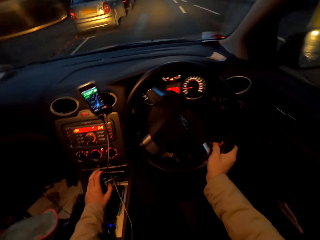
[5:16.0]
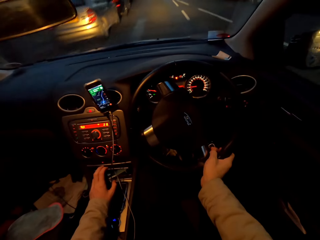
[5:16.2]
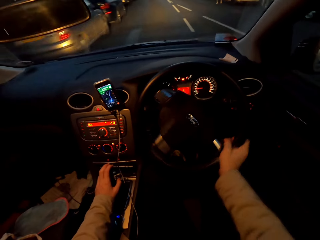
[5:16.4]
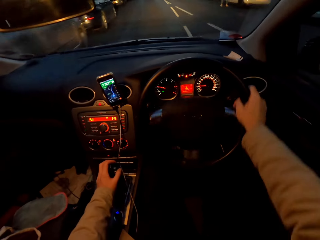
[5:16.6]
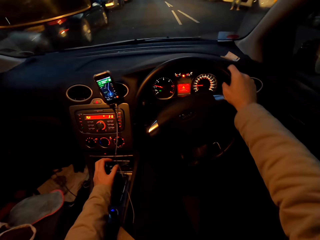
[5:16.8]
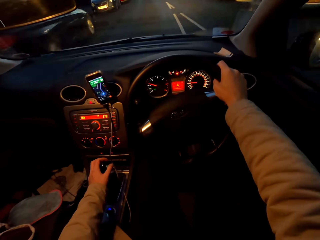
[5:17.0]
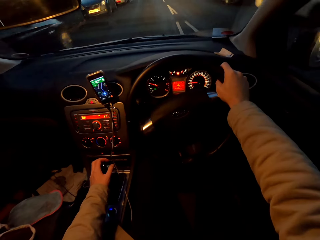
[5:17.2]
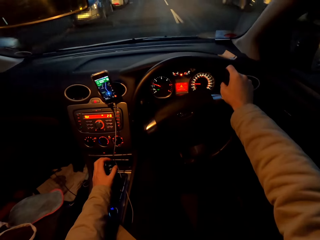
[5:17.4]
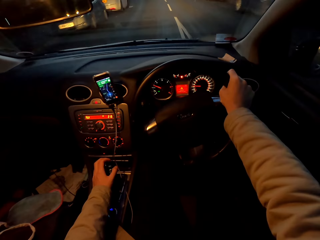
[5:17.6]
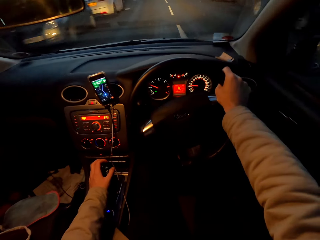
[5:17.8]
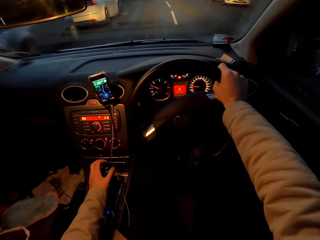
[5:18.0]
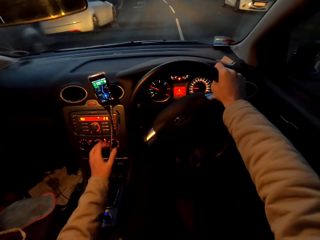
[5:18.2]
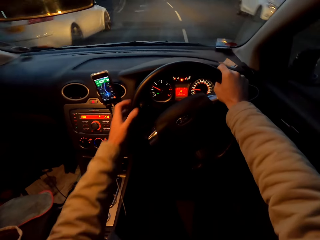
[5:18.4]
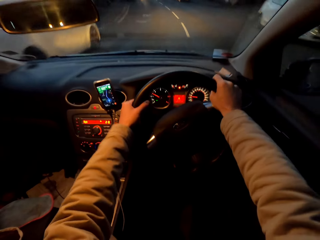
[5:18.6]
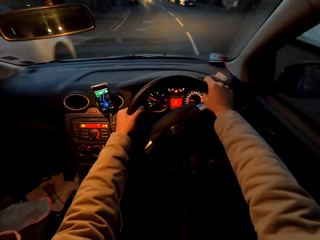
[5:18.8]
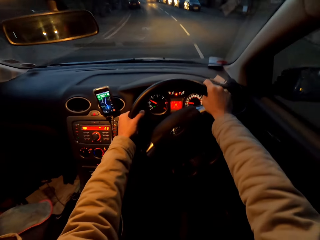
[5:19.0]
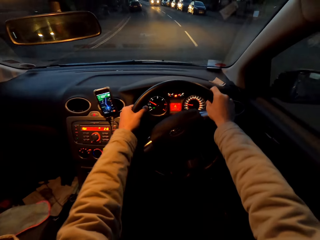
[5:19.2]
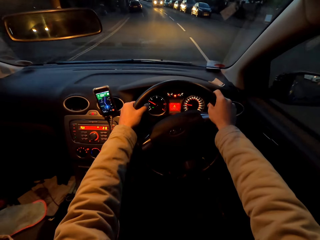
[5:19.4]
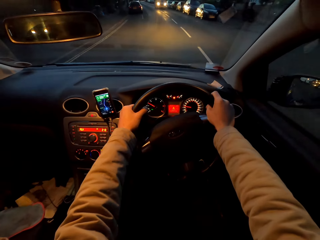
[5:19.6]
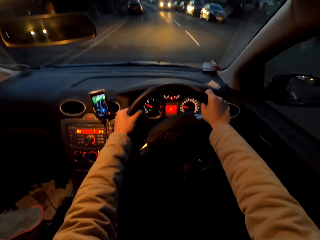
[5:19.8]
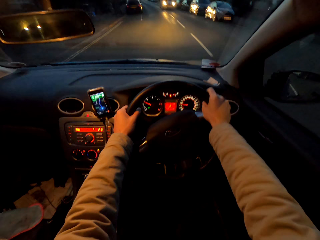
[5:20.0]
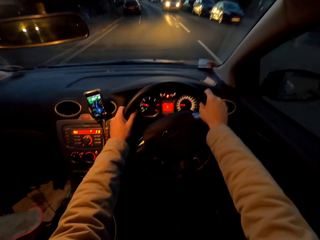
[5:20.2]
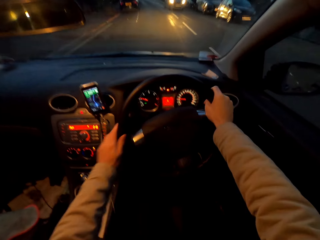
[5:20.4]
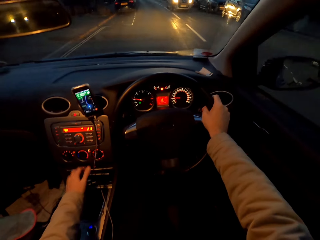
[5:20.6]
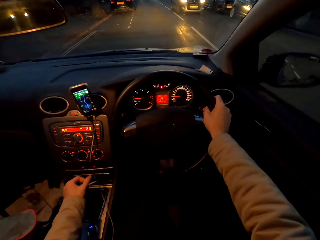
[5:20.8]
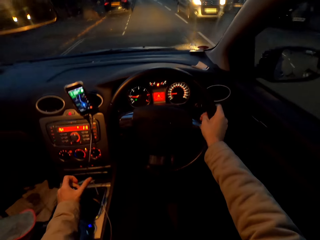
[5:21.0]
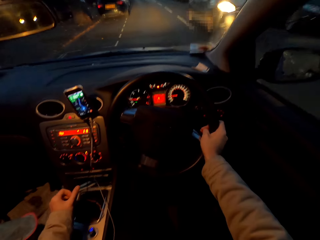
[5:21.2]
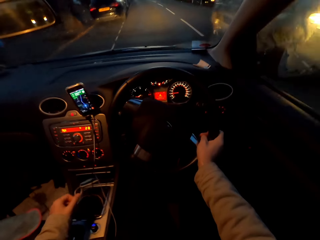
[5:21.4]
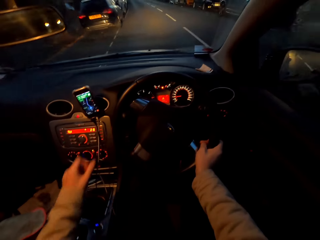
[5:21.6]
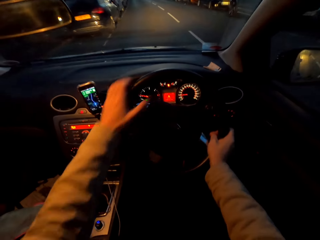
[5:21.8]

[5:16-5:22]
The camera wearer drives the car with both hands. He drives the car with his right hand. He shifts the car's gear with his left hand. A grey car drives past the camera wearer.

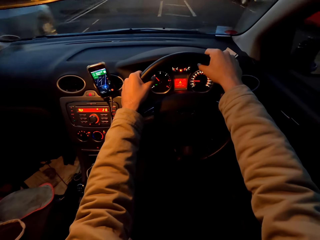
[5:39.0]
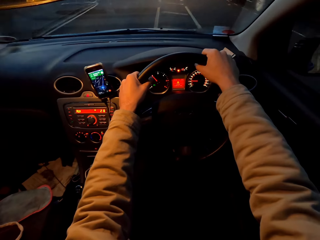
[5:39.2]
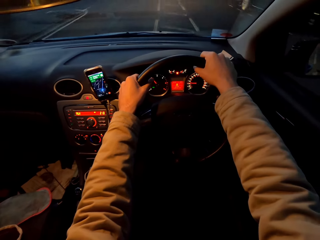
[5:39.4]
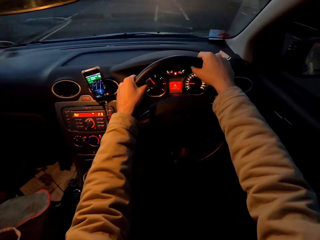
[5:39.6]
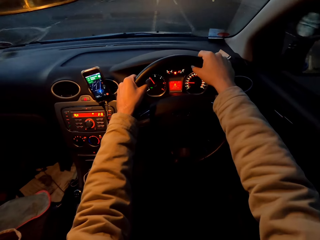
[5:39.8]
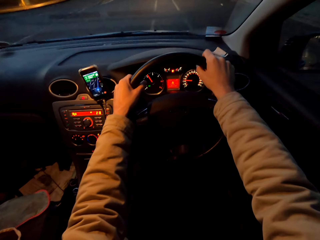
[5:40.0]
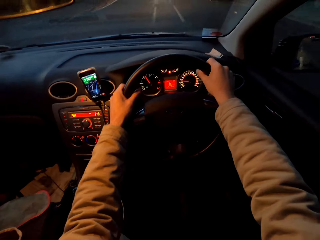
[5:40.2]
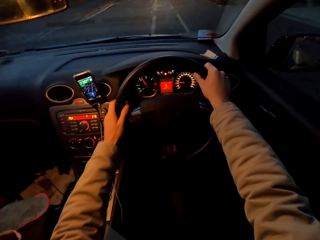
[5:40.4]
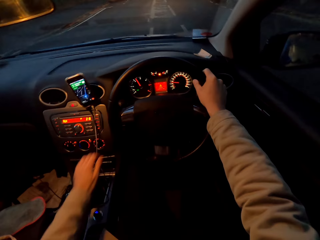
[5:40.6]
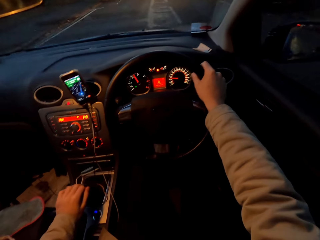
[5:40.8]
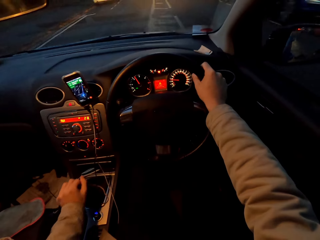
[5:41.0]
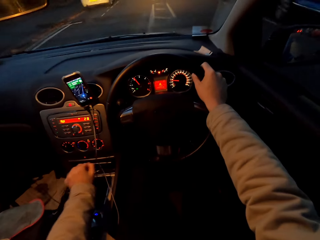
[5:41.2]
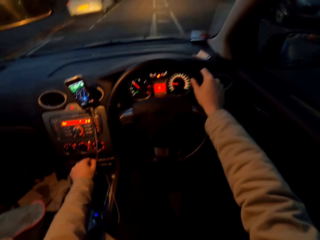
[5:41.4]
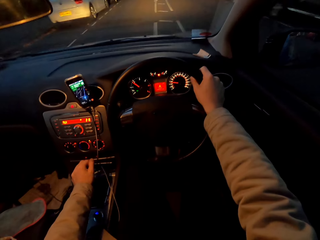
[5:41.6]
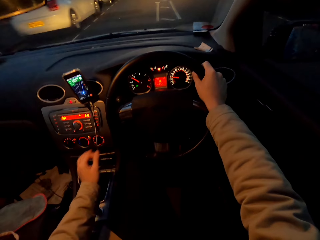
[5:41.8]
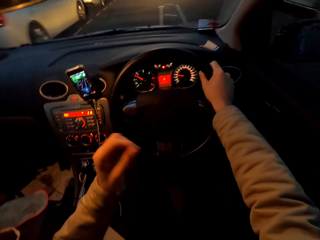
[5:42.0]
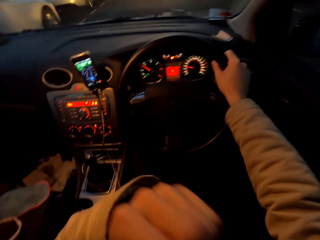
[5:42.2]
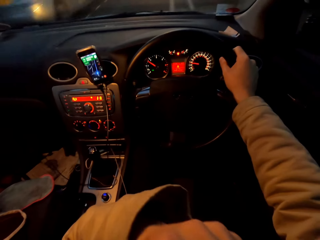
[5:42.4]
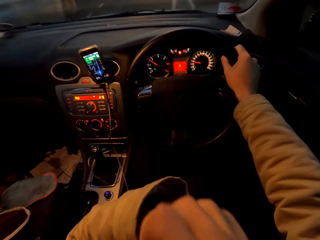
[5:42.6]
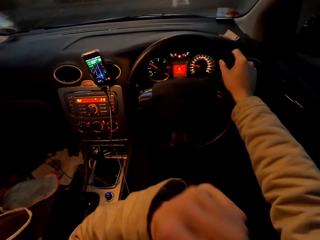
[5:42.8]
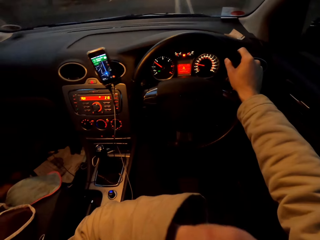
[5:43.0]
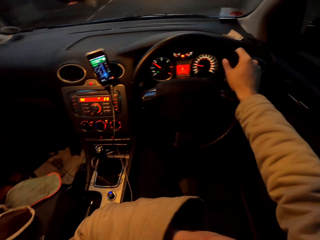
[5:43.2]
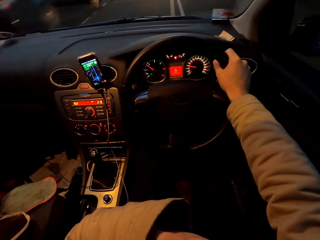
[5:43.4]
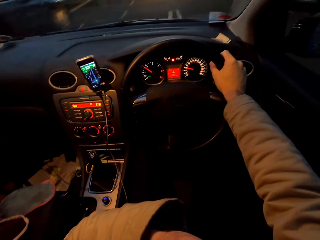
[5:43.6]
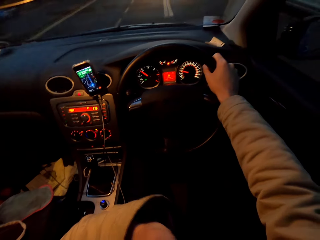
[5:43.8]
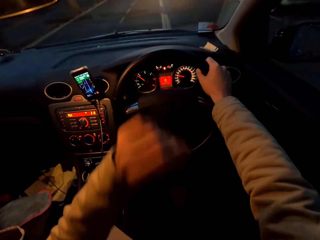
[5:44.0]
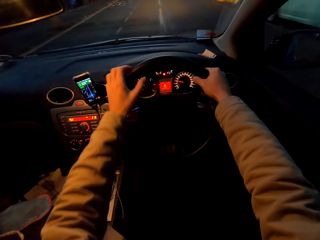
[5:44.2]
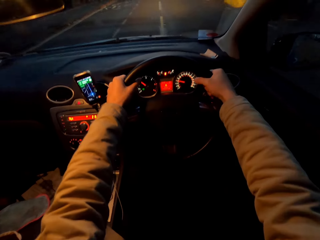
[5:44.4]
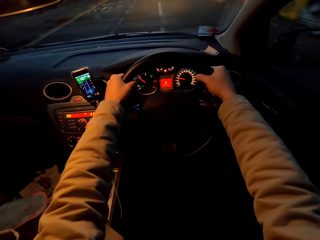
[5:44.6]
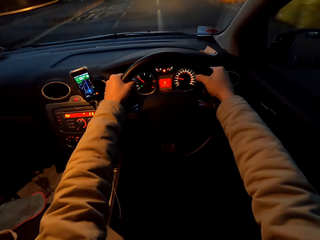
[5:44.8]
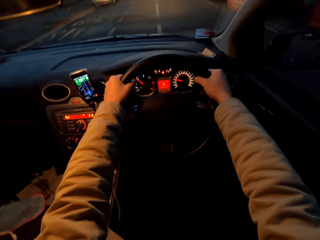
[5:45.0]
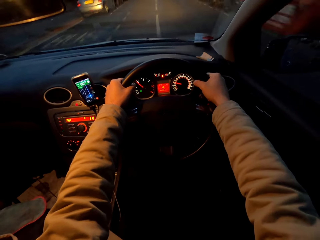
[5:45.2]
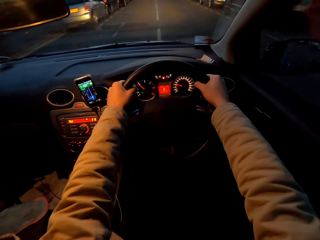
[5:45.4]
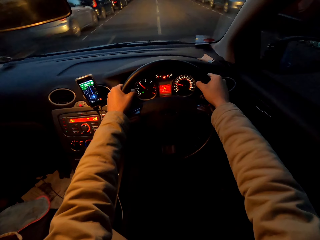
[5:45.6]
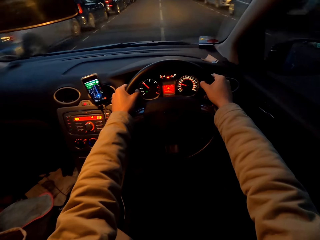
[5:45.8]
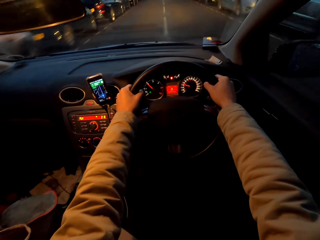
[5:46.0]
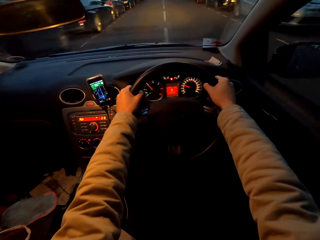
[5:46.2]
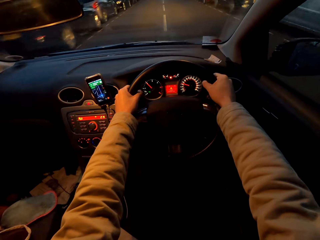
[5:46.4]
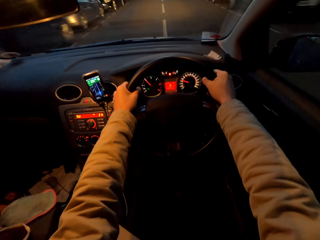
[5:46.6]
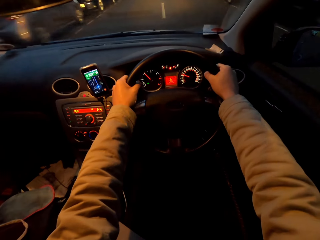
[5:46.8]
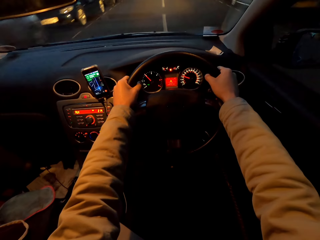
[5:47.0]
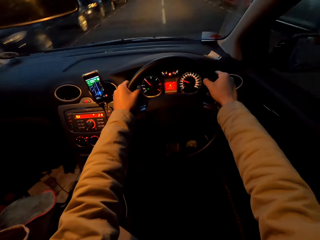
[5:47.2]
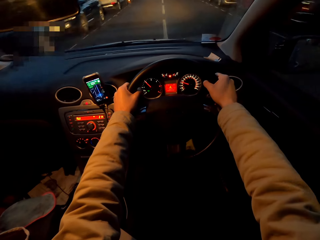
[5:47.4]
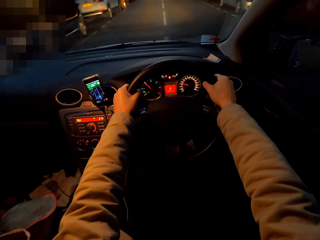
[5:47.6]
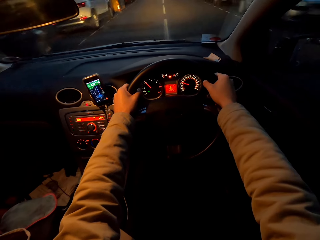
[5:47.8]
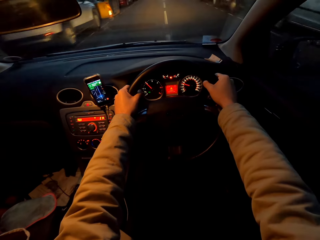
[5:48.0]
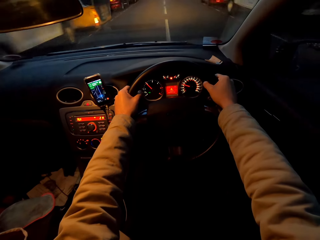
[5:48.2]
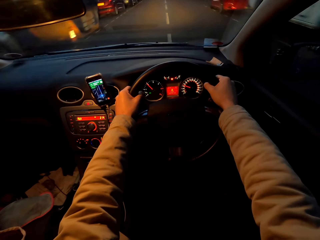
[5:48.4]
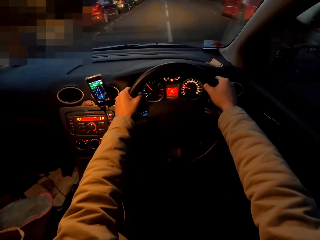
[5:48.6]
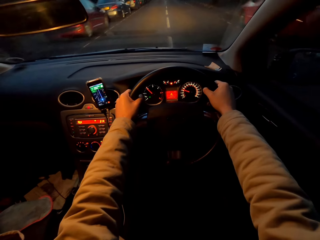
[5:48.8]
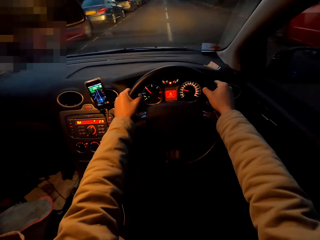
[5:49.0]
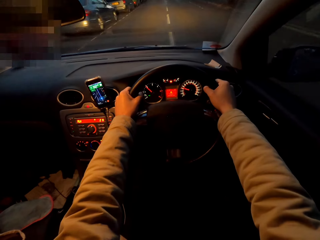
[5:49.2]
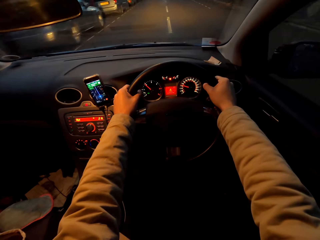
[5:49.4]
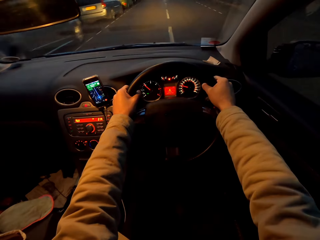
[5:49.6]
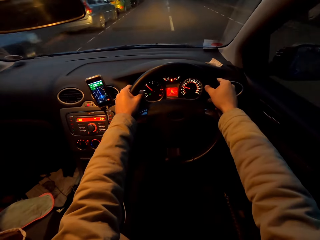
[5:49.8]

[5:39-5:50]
The camera wearer drives the car with his right hand. He shifts the car's gear with his left hand. He touches his face with his left hand. He drives the car with both hands.

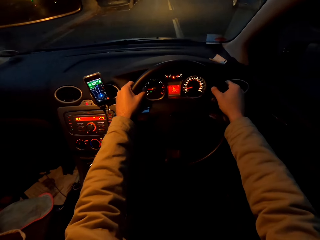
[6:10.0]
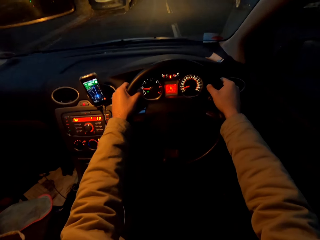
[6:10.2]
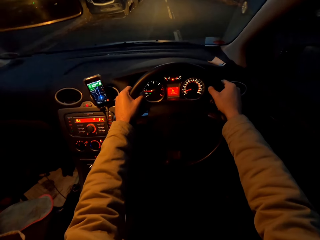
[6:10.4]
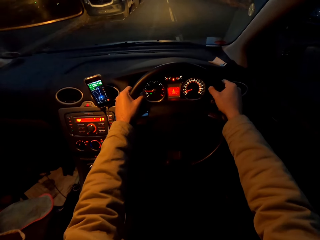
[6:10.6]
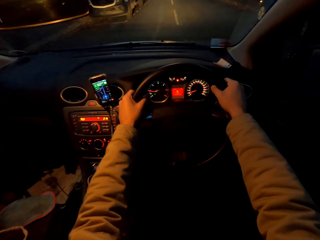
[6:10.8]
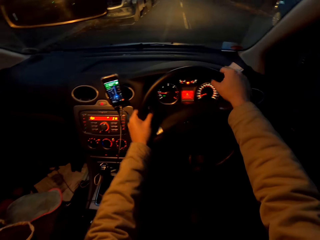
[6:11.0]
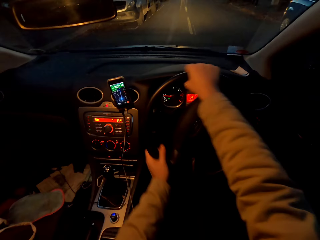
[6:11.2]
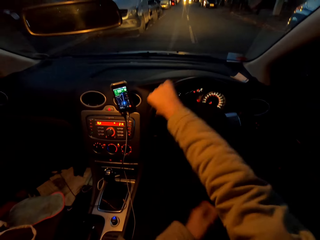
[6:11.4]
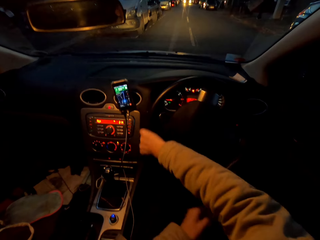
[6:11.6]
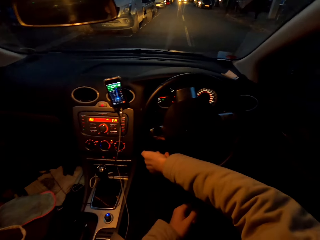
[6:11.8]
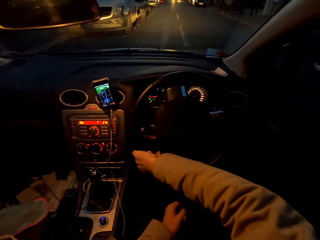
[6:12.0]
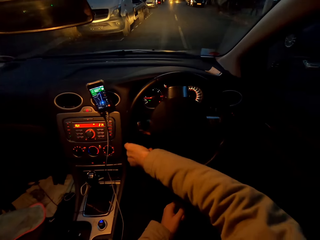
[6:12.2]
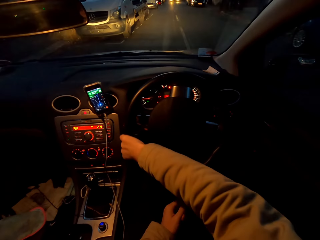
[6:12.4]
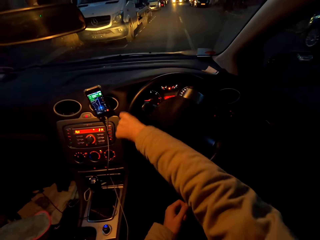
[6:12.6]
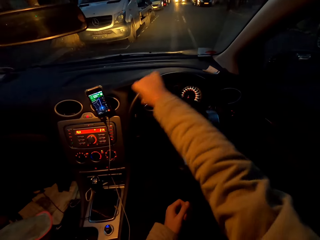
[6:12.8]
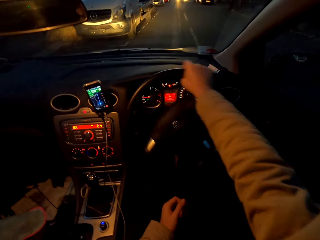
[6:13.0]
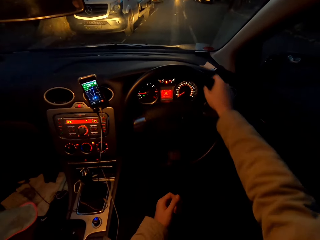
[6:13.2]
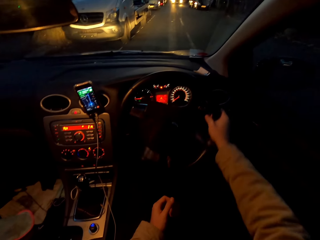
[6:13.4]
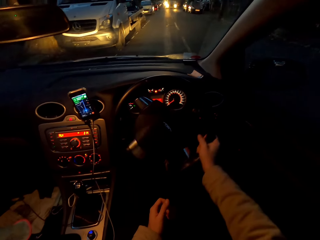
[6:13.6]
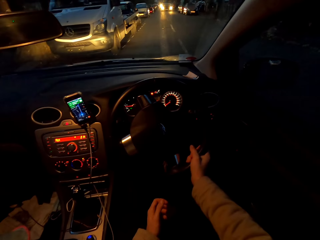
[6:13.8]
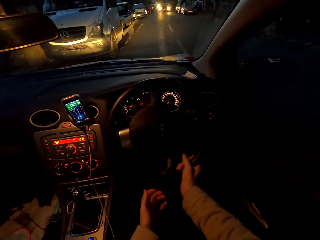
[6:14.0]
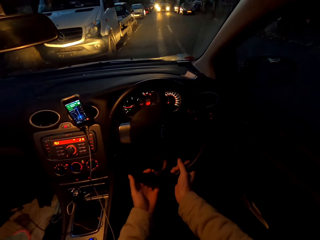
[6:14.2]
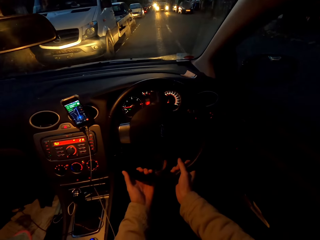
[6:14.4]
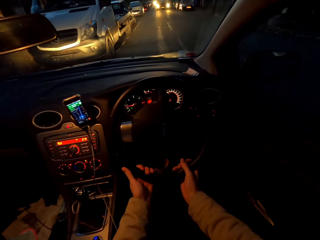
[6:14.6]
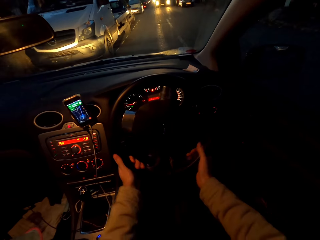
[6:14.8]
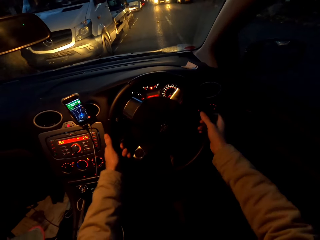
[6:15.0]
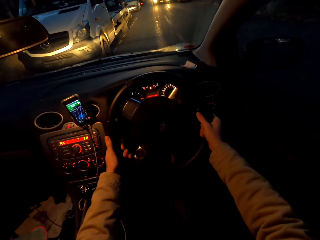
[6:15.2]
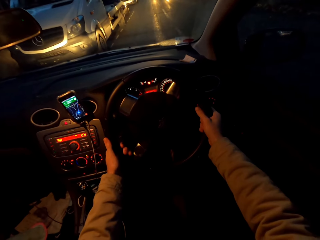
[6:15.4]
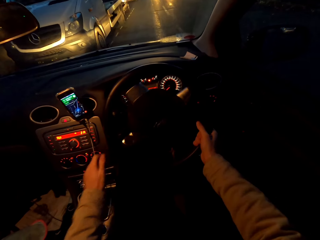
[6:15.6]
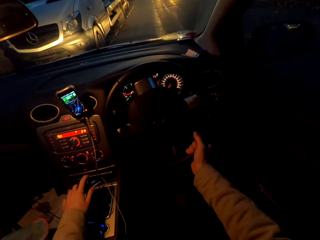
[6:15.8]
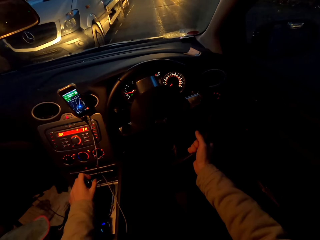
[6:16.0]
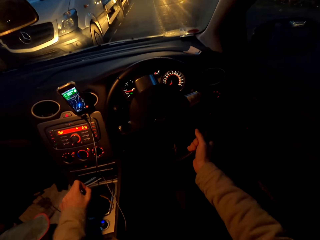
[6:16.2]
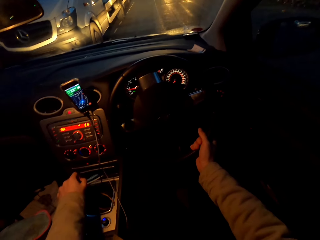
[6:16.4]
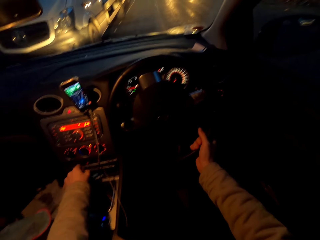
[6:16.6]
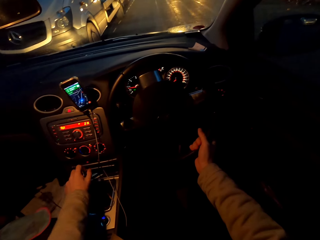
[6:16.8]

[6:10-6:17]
The camera wearer drives the car with his right hand. He drives the car with both hands. He drives the car with his right hand. He shifts the car's gear with his left hand.
